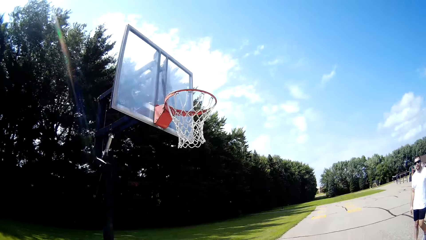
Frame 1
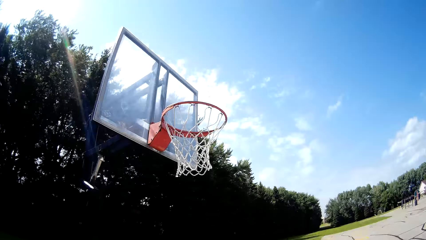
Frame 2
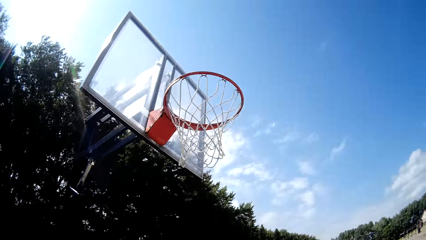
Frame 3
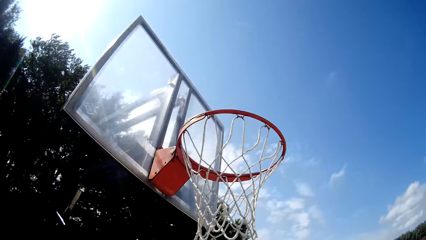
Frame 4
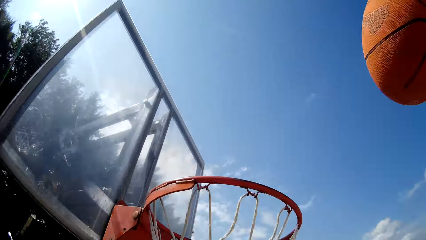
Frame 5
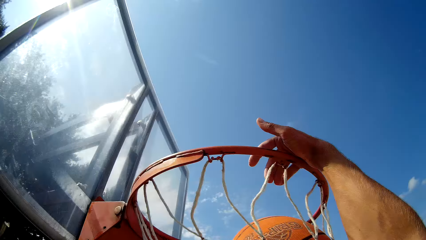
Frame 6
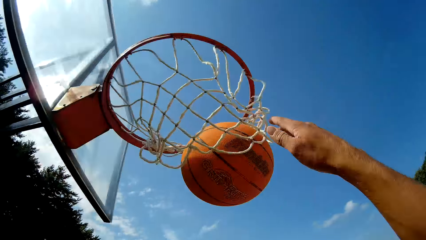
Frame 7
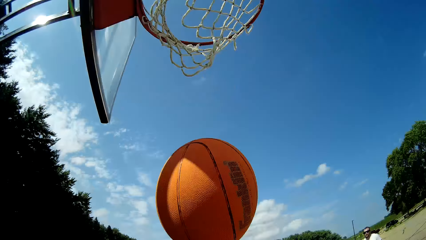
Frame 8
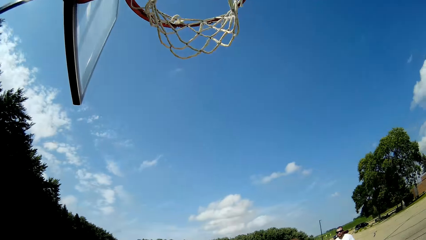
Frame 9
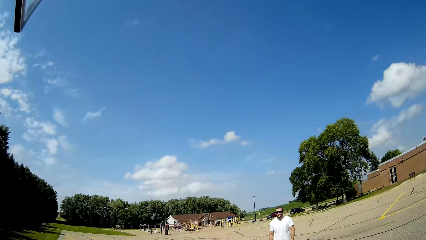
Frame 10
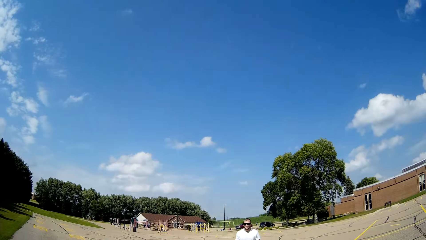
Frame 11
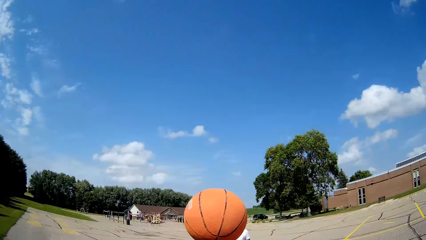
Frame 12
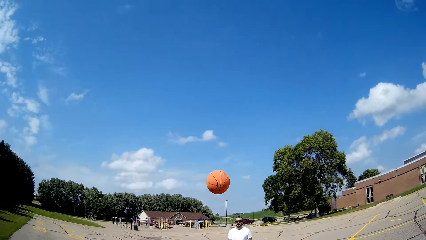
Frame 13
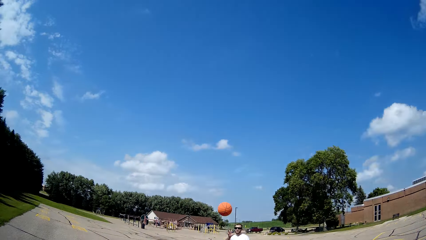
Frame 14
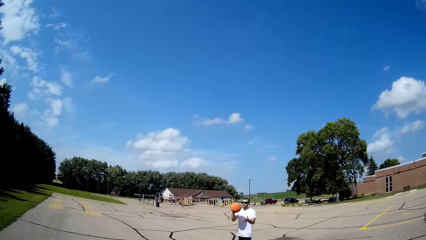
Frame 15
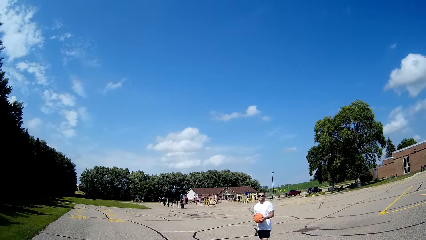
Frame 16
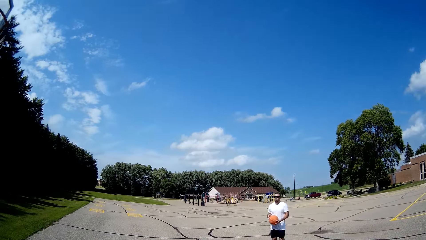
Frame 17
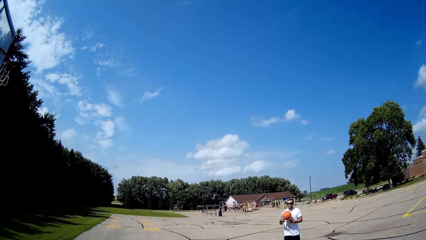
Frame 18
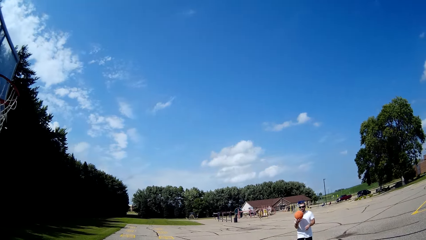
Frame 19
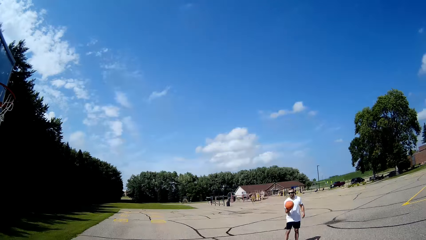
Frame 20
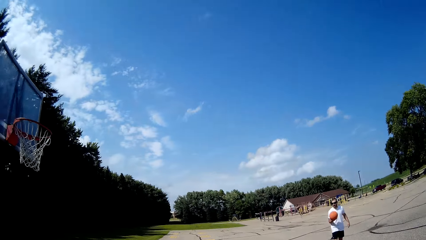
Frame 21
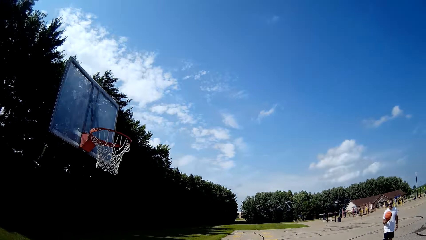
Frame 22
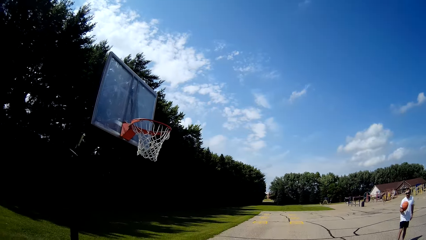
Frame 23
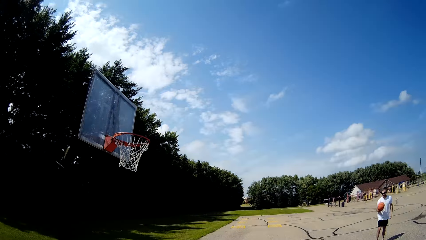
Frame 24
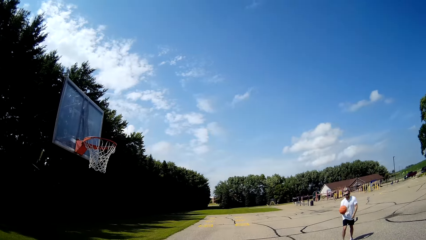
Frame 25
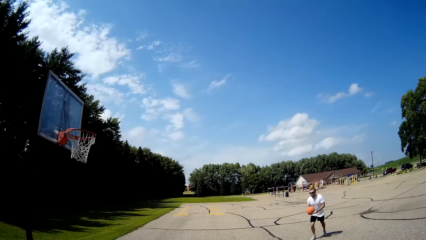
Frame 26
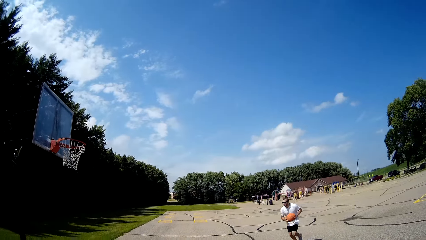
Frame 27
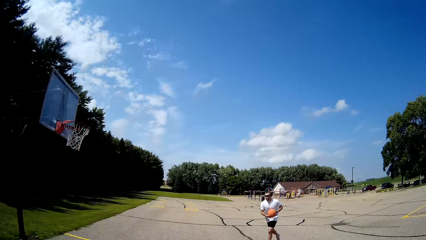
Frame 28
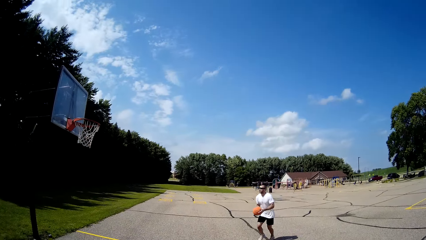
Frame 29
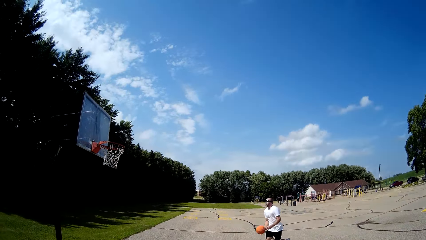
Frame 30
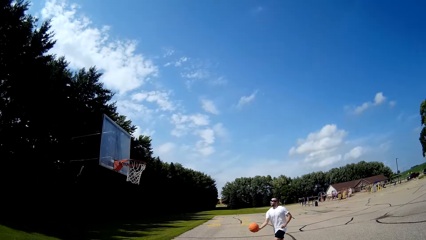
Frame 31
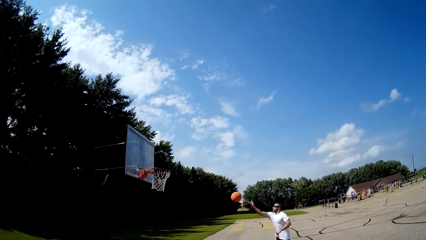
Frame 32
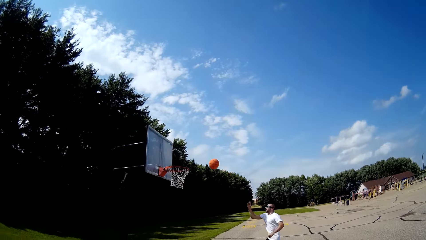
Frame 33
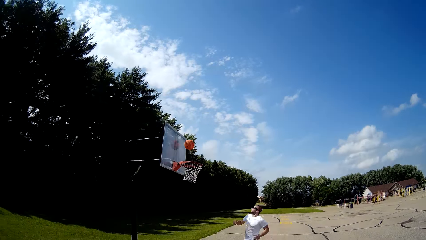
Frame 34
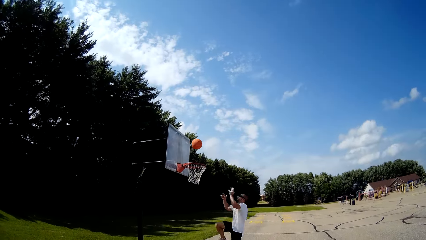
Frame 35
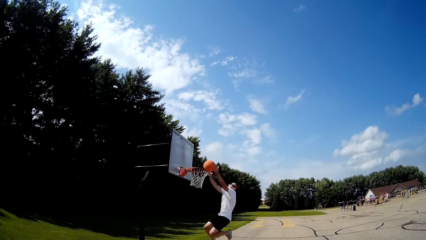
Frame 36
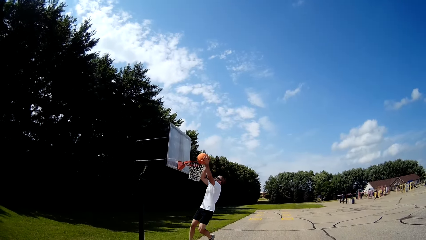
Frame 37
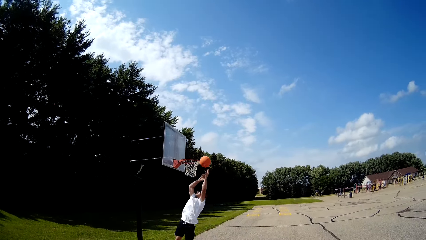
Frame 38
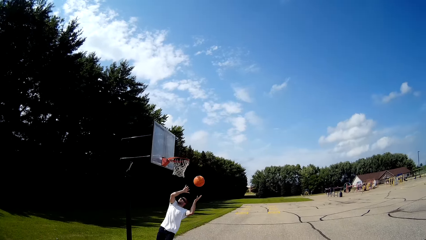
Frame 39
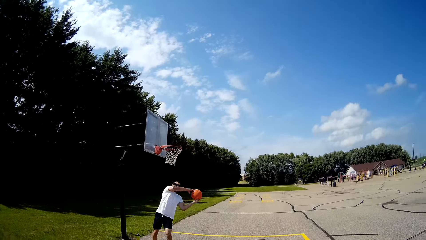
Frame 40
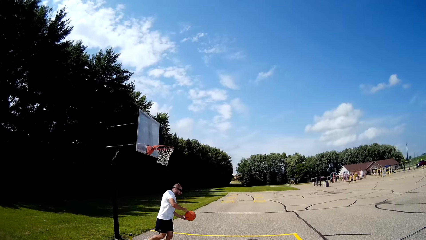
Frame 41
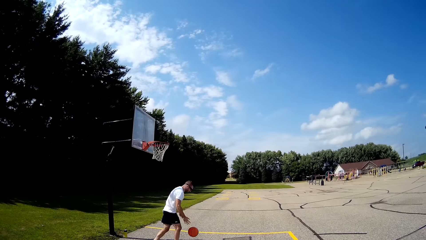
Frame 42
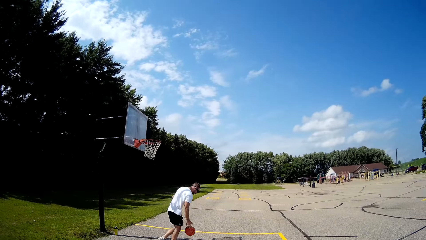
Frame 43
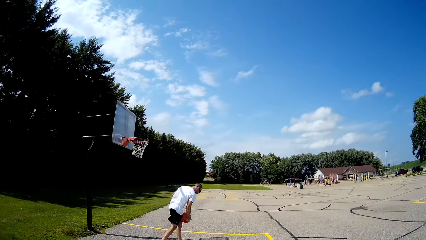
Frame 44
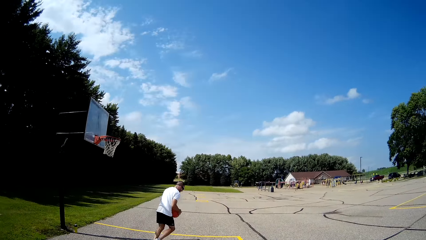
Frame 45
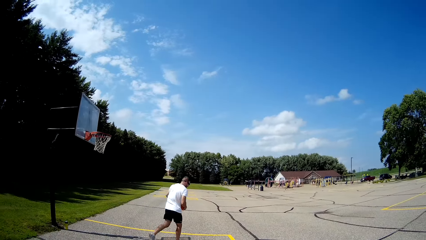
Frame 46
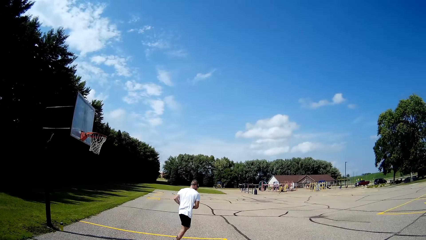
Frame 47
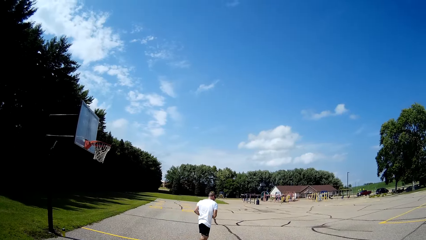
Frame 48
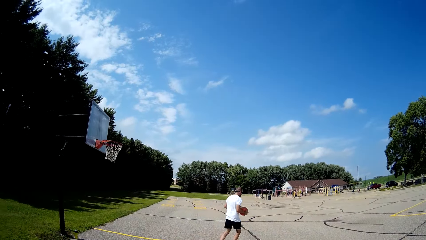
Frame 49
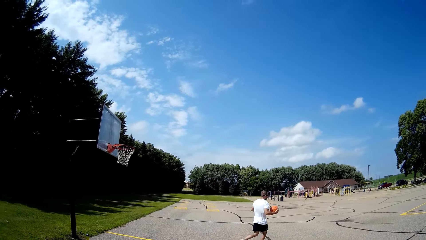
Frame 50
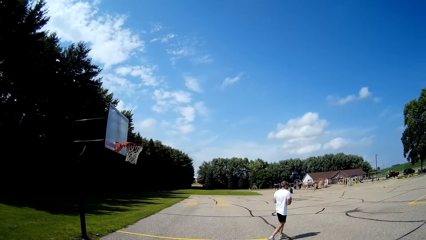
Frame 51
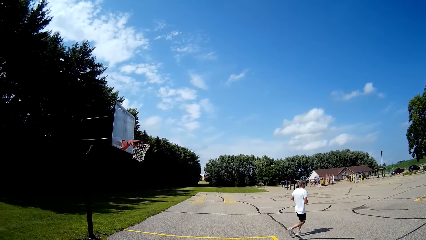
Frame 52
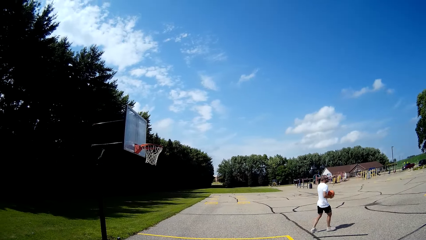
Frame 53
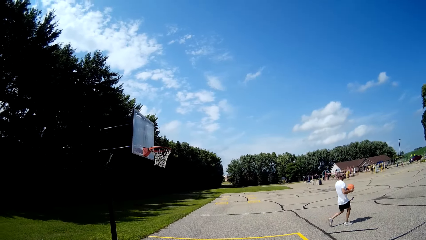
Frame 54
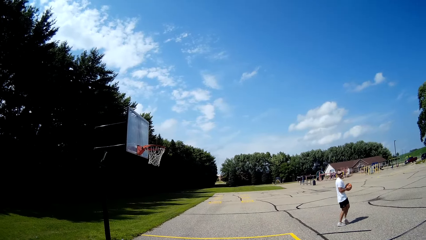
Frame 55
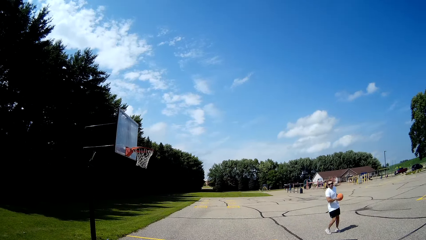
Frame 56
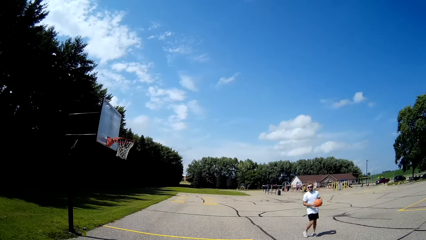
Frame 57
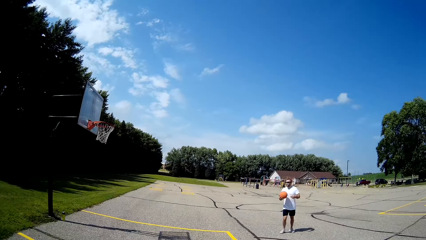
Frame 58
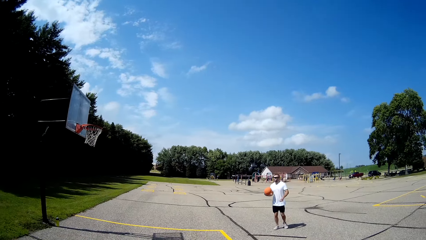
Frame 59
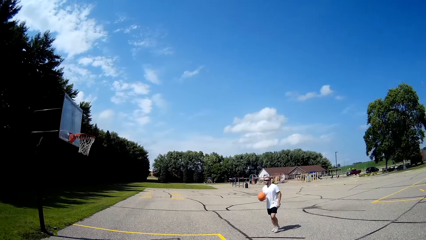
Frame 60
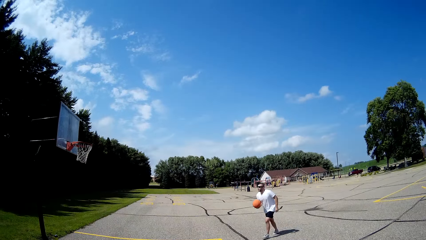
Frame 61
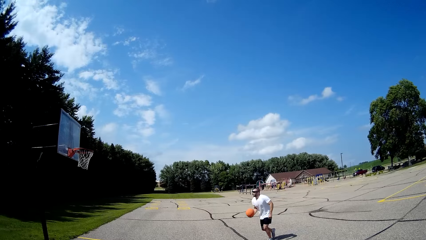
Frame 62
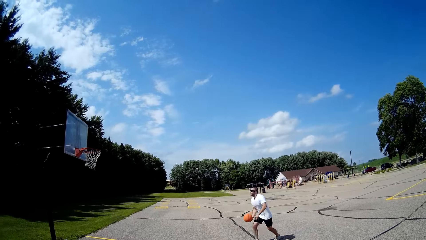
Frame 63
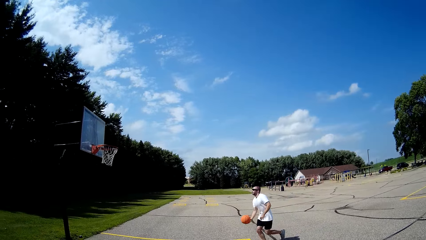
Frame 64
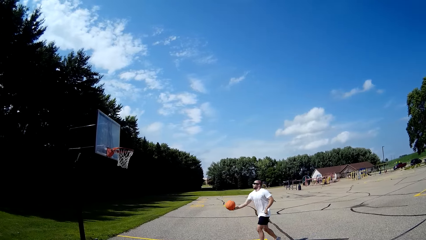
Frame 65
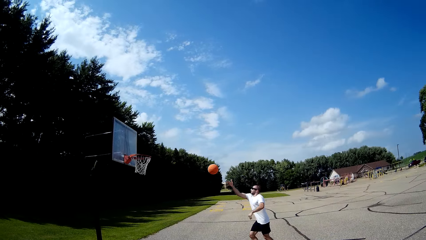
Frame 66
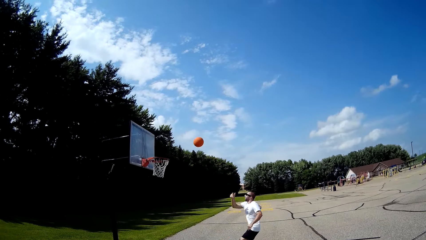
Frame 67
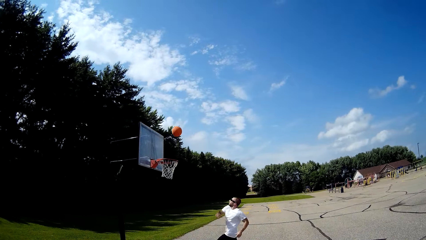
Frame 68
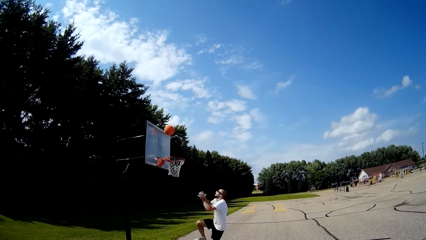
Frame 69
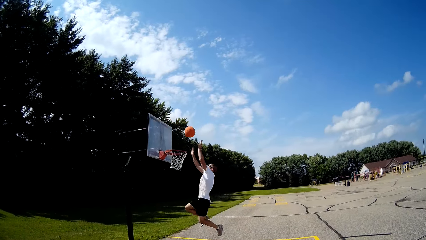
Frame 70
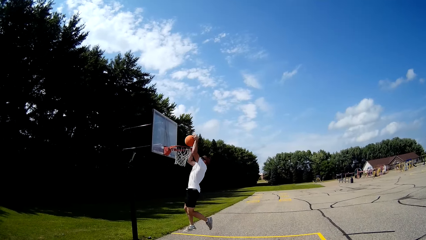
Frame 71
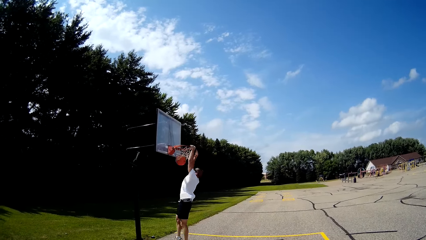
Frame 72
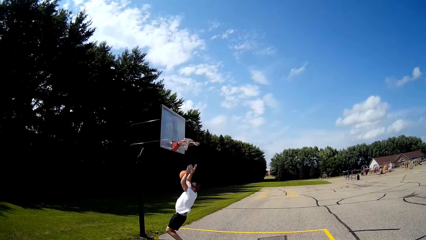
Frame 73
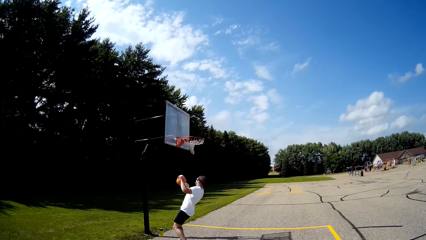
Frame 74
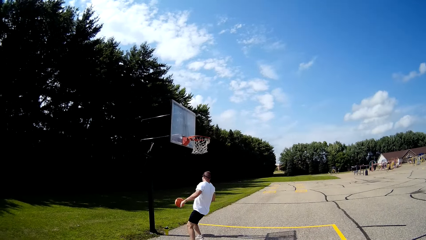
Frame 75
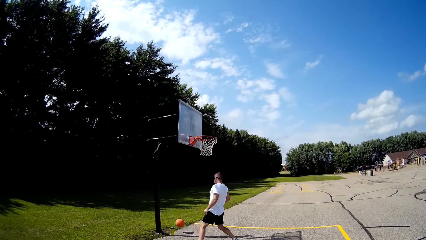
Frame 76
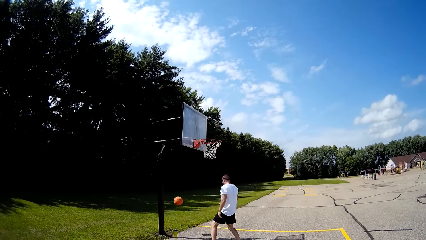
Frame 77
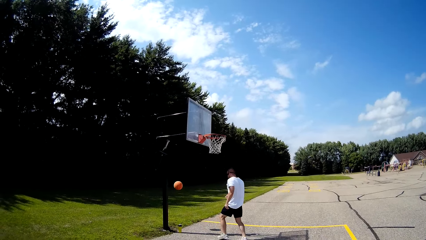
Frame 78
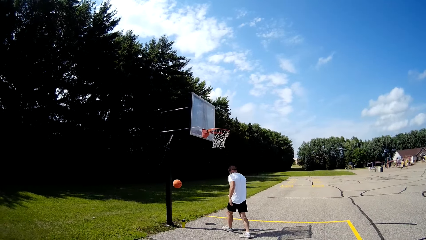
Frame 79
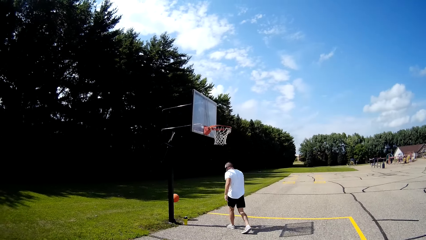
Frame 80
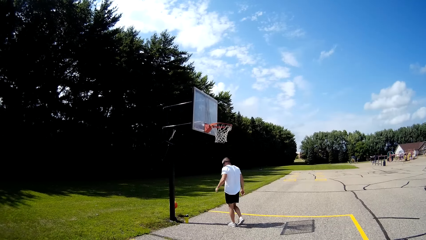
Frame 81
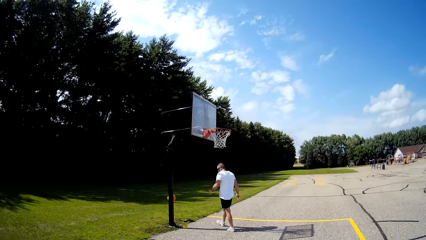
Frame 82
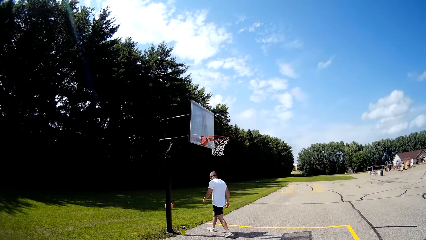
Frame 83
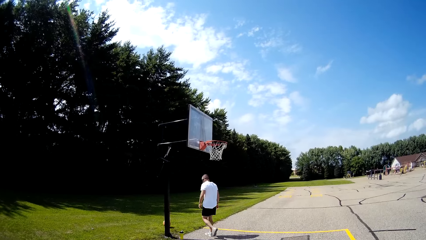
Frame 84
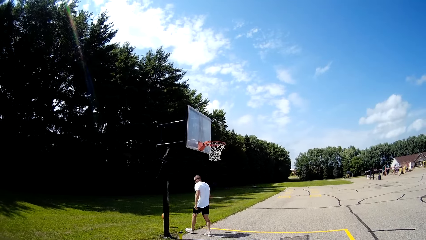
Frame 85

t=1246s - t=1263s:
The camera wearer runs towards the rim. He throws the basketball in the rim with his right hand. He tosses the basketball to the man with his hands. The man catches the basketball with his hands. The man runs toward the rim with the basketball in his hands. The man throws the basketball toward the rim board with his right hand. The man catches the basketball with his hands and jumps towards the rim. The man bounces the basketball on the basketball court, holds the basketball with his hands and runs on the basketball court. The man runs towards the rim. The man throws the basketball toward the rim board with his right hand. The man slams the basketball in the rim with his hands.
